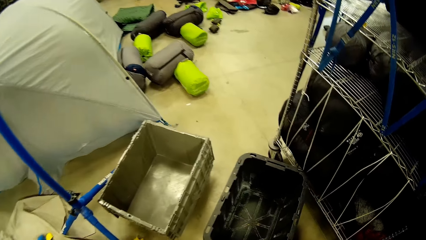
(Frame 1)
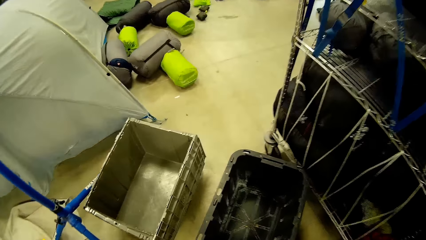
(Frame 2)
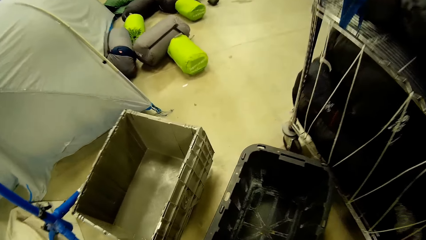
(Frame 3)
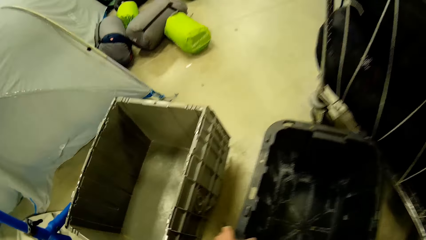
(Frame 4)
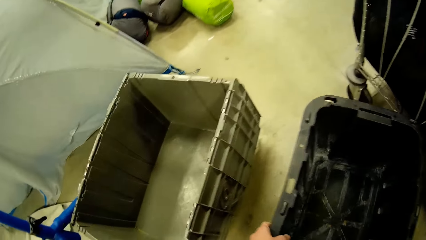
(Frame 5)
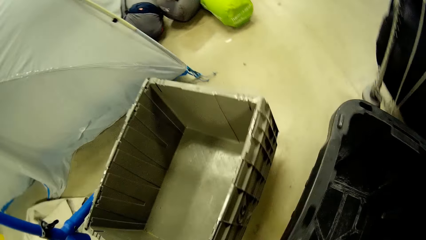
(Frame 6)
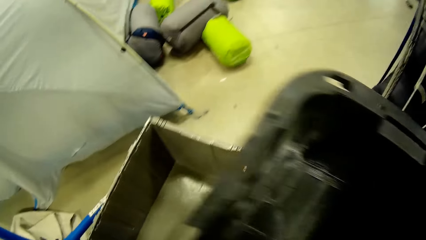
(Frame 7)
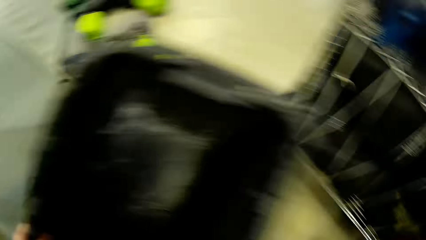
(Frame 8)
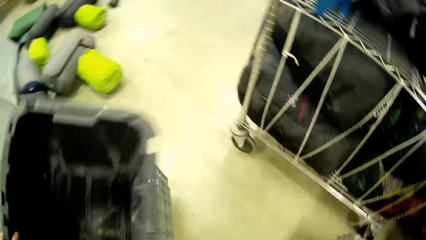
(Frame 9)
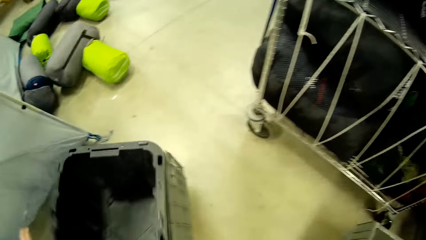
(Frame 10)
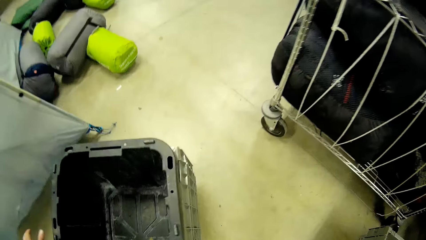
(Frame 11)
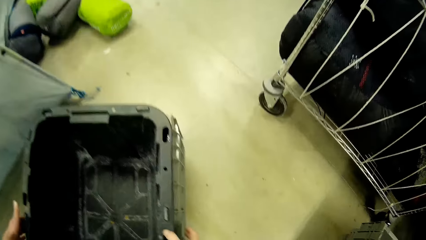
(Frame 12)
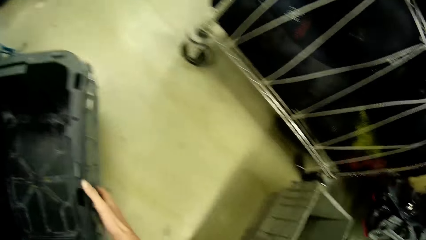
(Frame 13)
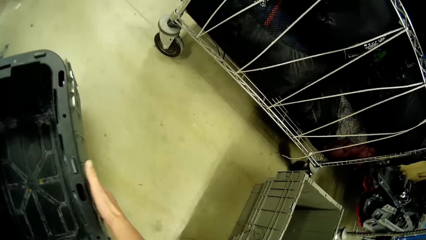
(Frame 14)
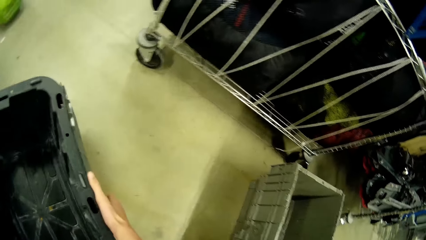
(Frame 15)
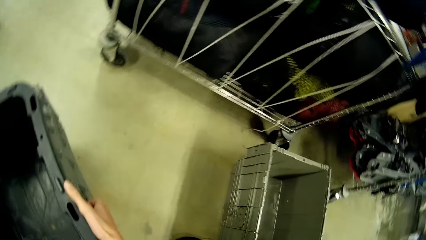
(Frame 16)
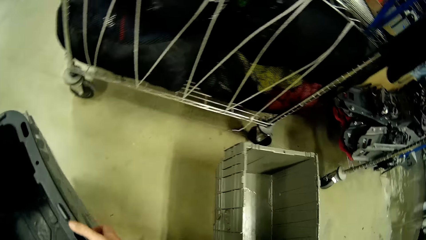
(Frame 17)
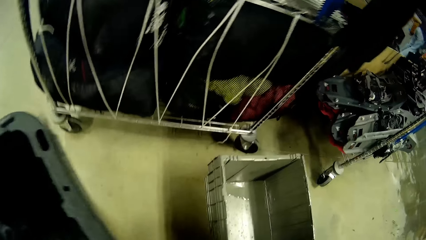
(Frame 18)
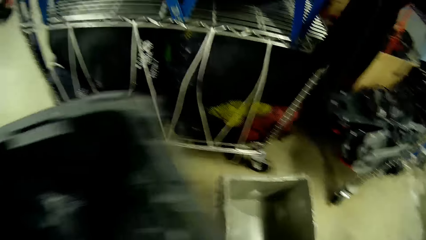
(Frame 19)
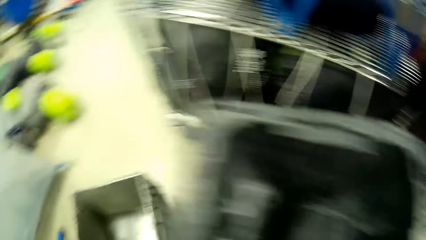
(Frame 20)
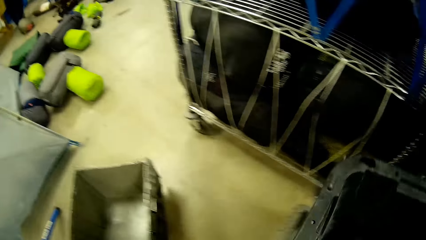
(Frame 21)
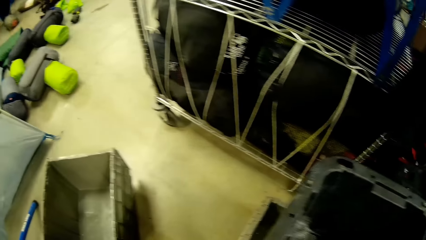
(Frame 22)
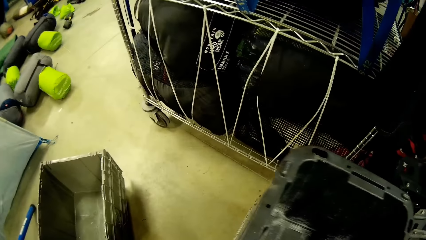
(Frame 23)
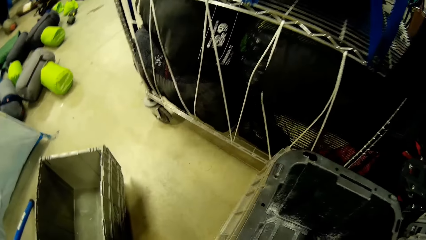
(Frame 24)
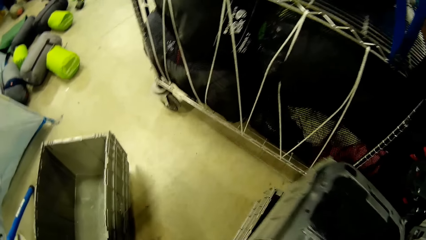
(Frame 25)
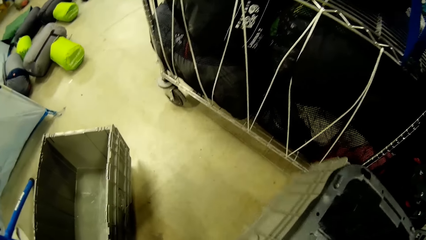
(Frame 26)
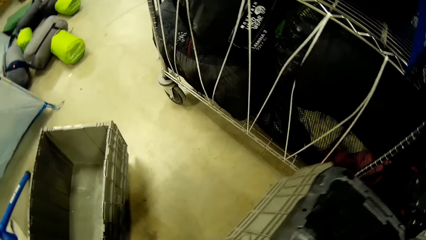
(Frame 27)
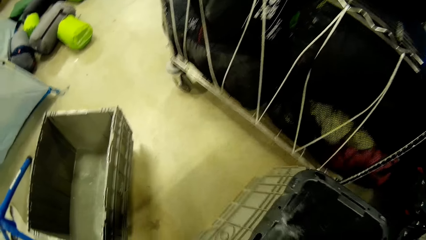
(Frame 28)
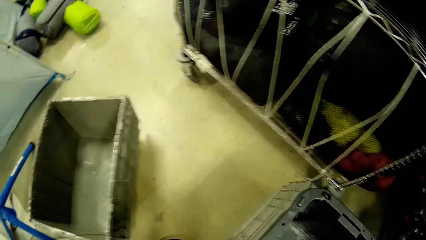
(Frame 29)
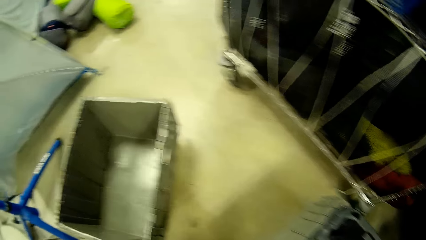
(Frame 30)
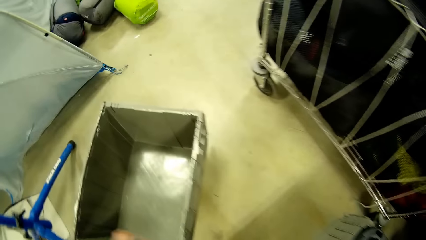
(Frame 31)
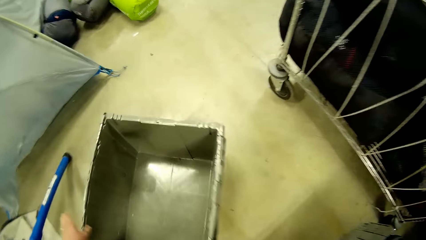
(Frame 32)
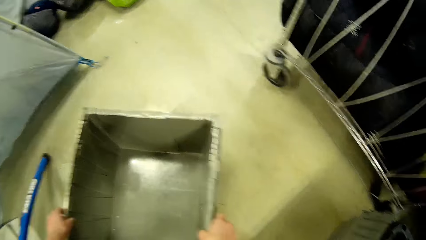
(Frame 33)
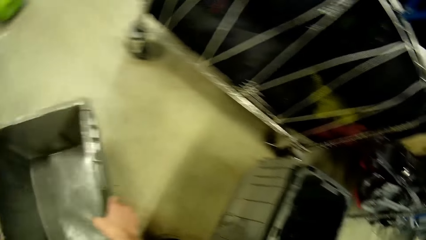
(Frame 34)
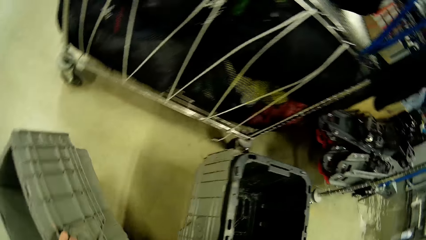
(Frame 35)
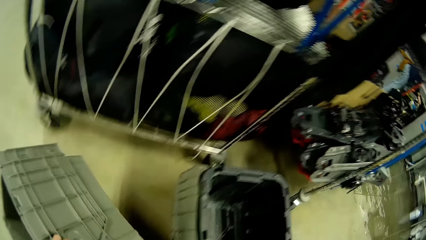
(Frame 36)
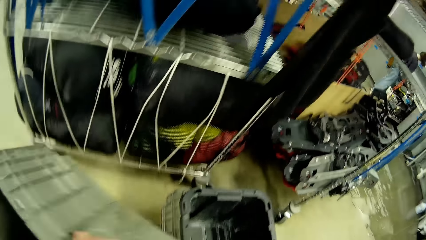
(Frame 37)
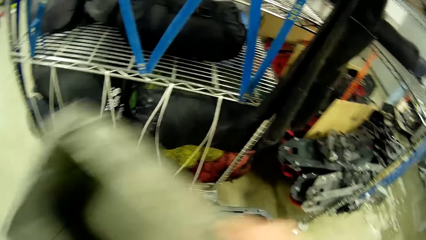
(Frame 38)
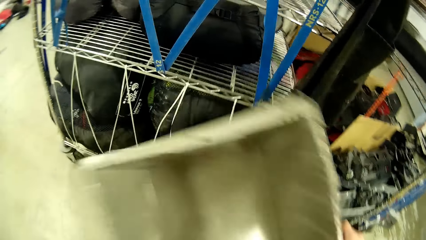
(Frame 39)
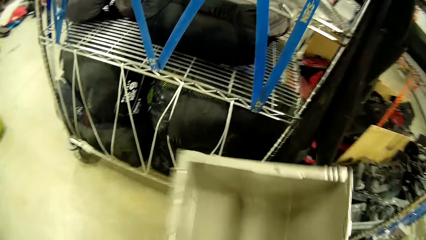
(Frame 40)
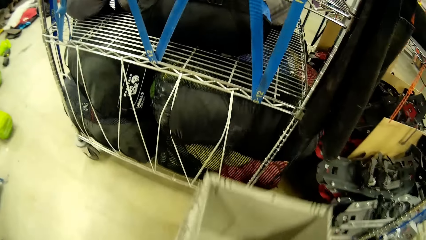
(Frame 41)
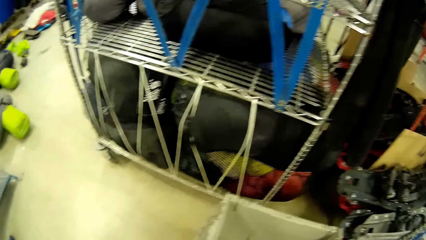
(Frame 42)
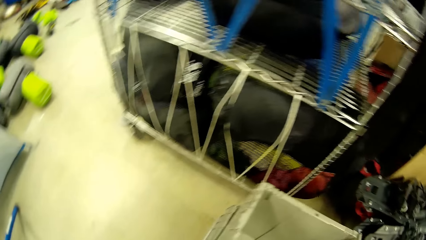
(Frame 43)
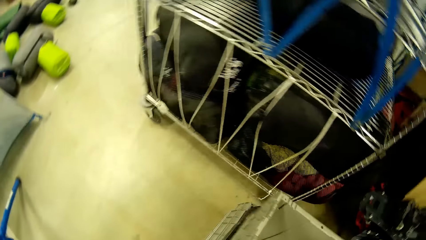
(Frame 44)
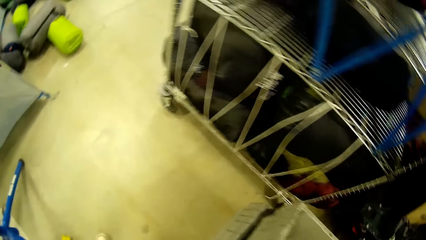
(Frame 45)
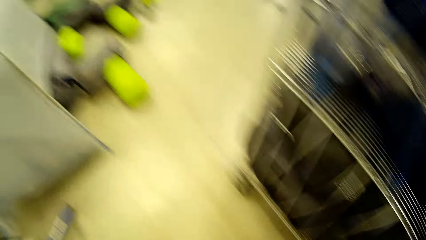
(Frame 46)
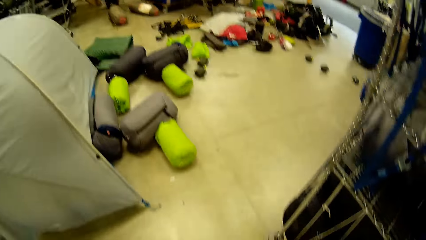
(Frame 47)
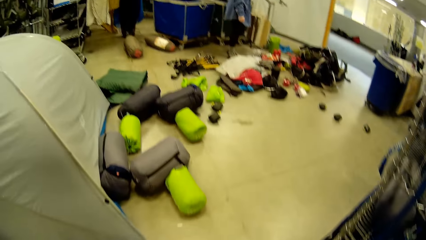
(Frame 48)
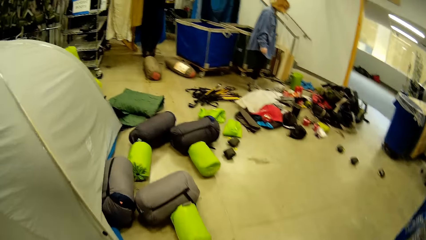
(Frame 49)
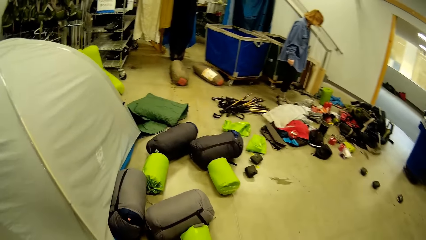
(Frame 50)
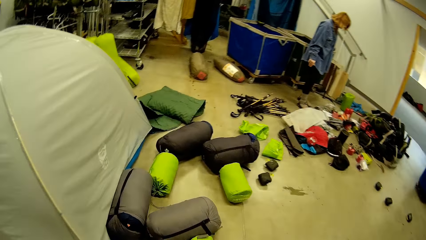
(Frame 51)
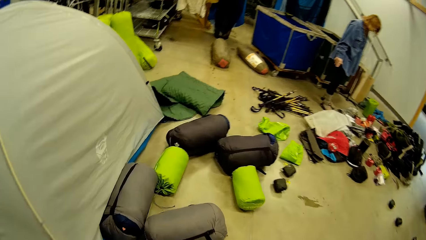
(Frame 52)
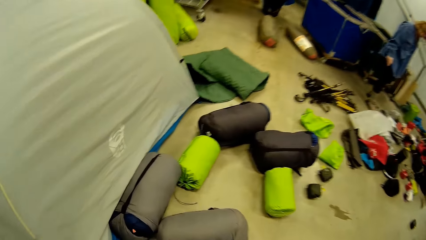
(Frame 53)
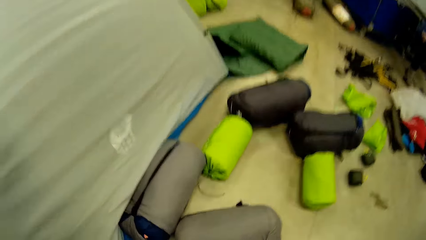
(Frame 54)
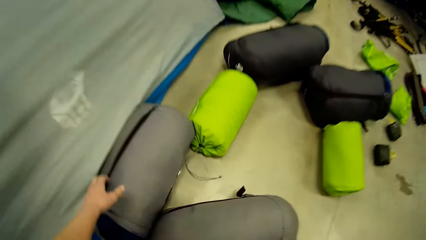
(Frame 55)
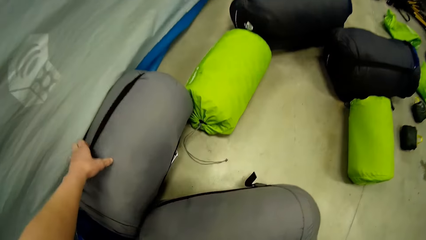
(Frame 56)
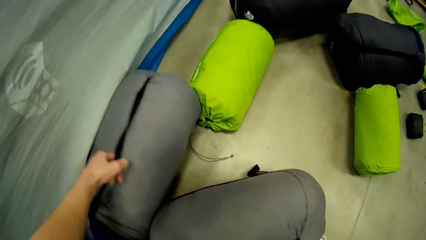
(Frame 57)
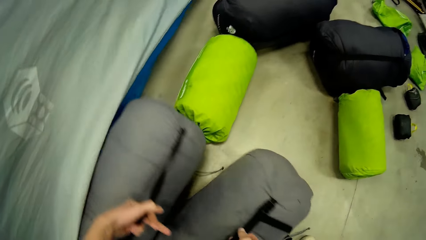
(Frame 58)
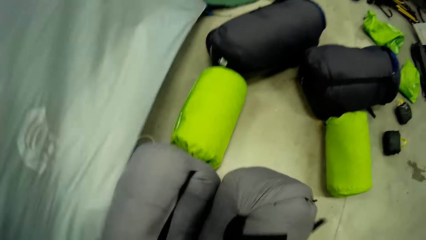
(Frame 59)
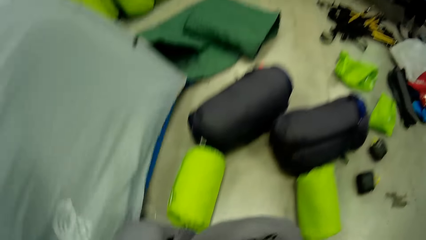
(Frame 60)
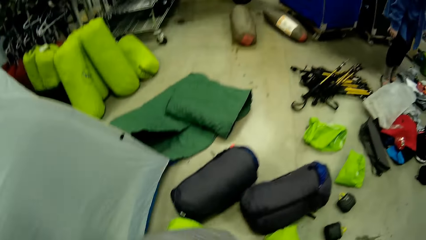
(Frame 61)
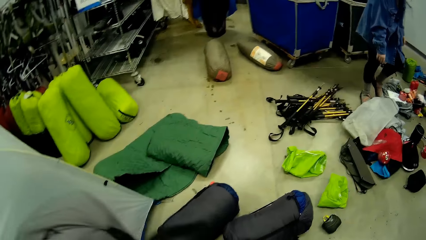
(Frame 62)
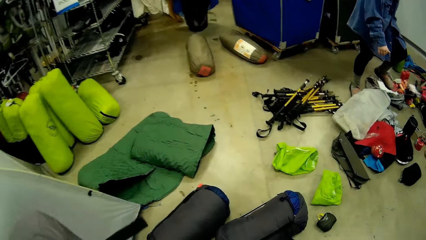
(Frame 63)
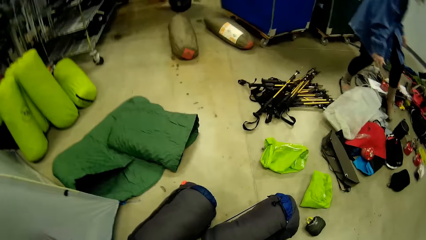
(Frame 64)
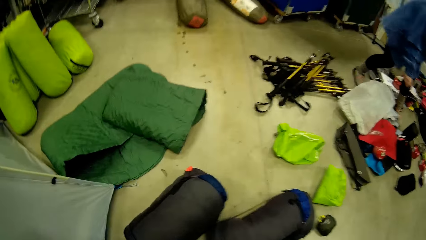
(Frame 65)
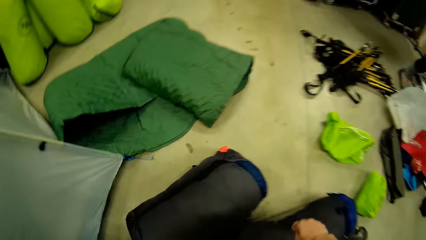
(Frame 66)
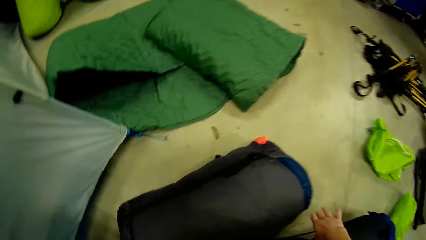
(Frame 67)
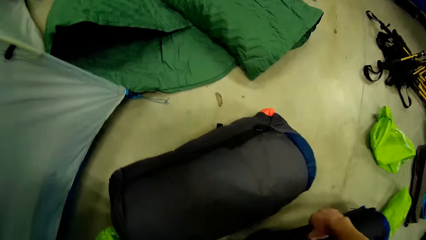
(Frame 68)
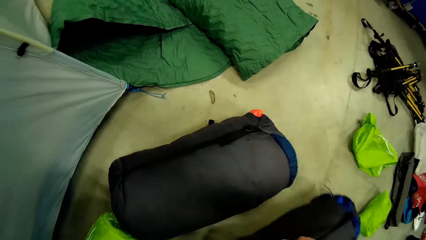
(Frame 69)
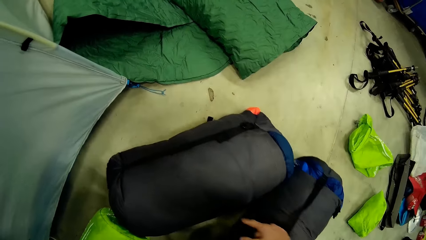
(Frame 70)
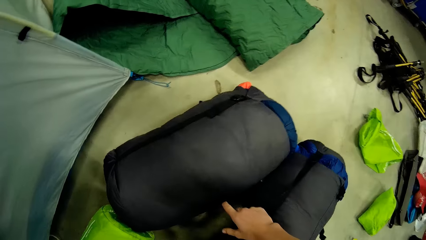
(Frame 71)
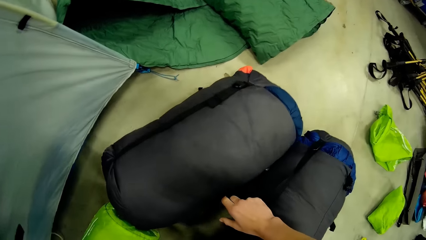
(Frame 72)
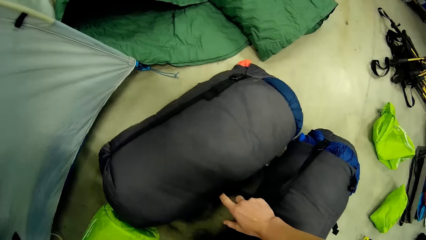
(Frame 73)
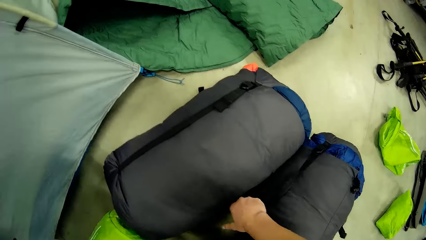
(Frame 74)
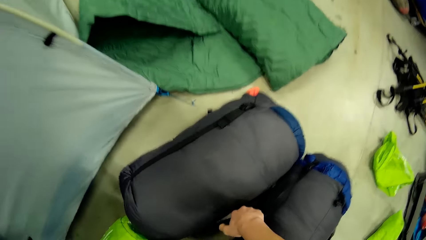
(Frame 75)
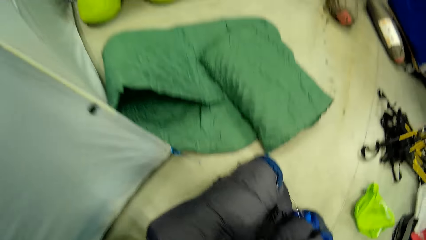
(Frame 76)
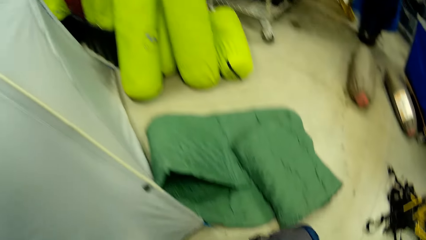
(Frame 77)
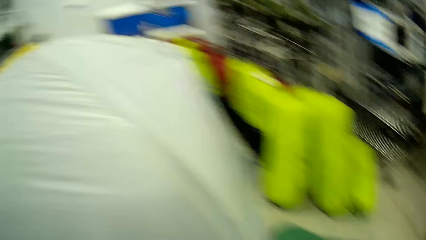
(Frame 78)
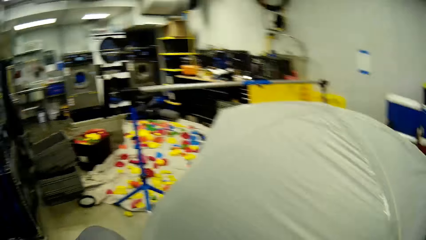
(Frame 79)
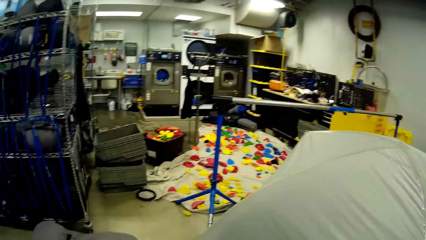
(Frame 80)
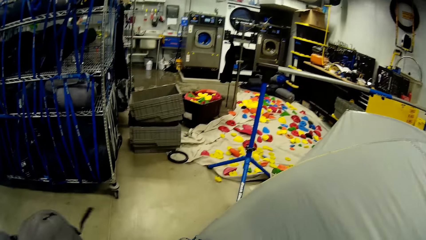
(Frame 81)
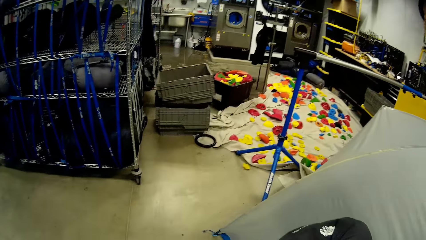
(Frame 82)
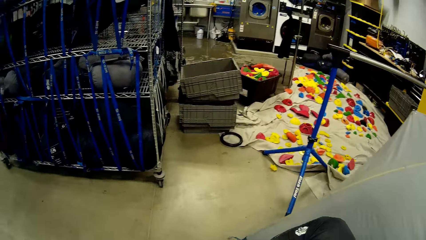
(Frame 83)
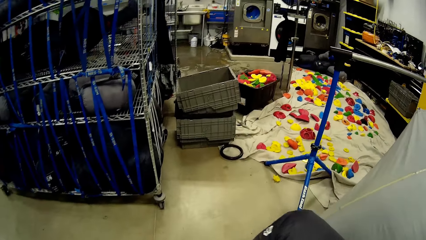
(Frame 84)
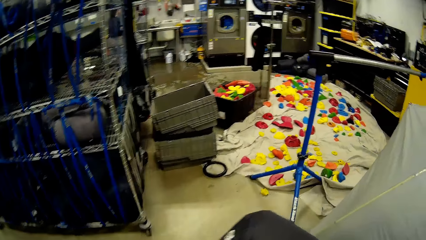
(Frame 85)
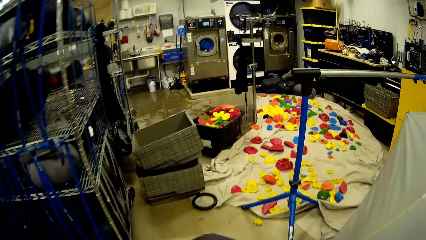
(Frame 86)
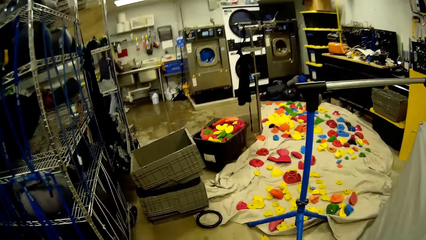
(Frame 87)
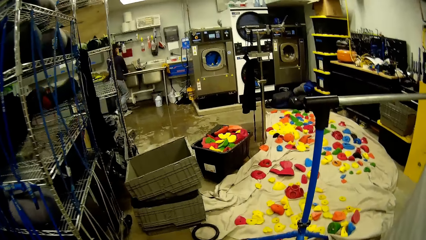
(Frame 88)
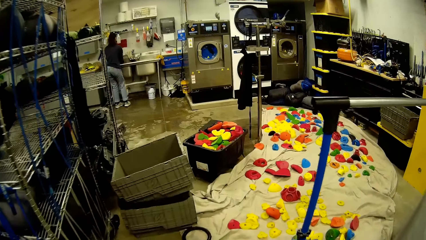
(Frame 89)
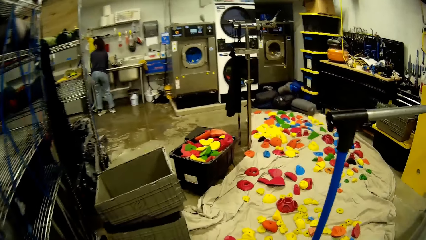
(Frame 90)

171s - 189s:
The camera wearer arranges some plastic baskets on the floor. They pick up the crate and put the crates together. A person stands near clothes. The camera wearer picks four bags from the floor. The person walks near the clothes. The camera wearer carries the bags and walks away with the bags.
